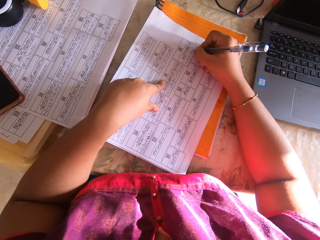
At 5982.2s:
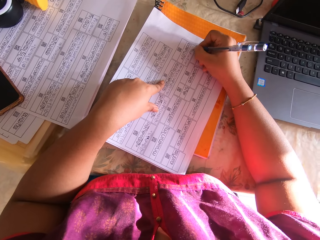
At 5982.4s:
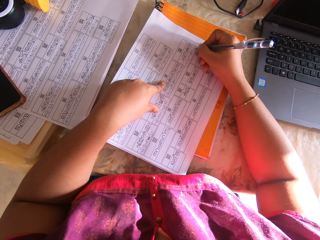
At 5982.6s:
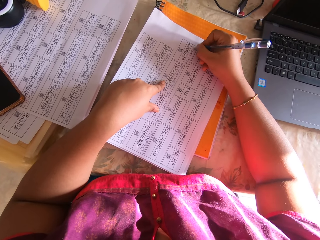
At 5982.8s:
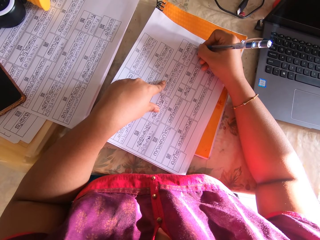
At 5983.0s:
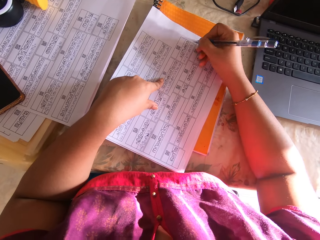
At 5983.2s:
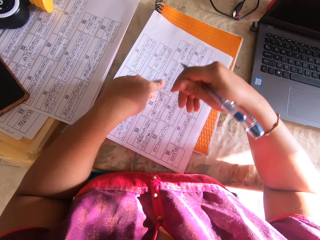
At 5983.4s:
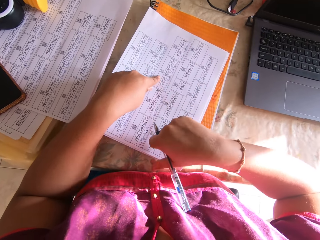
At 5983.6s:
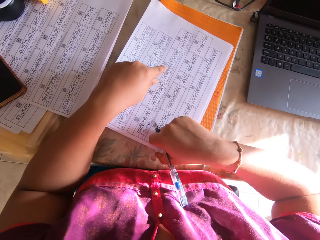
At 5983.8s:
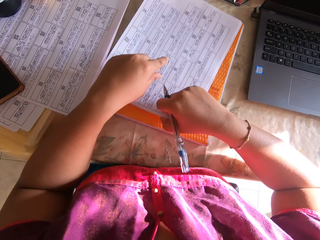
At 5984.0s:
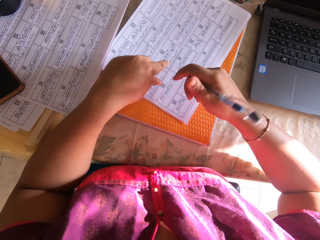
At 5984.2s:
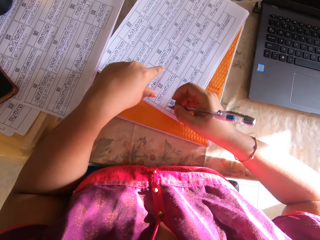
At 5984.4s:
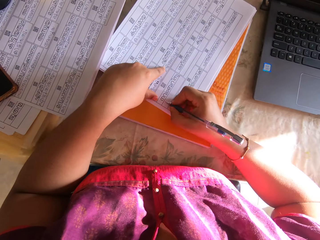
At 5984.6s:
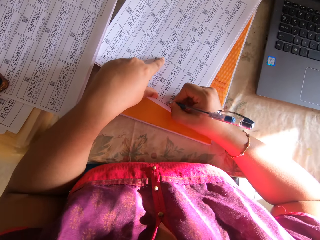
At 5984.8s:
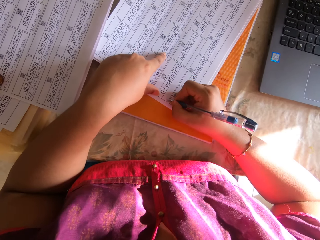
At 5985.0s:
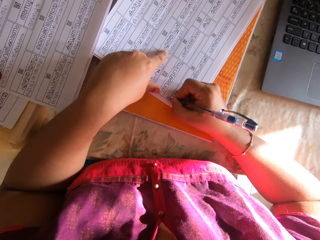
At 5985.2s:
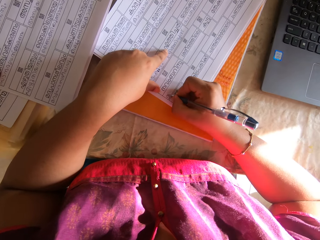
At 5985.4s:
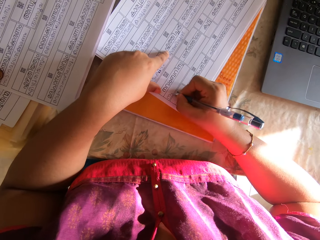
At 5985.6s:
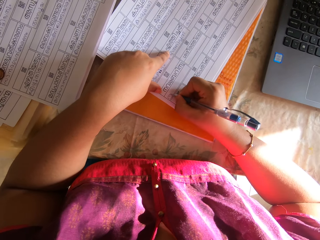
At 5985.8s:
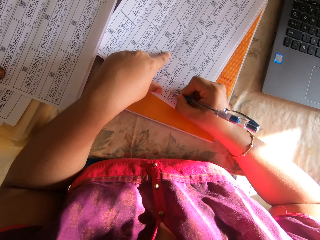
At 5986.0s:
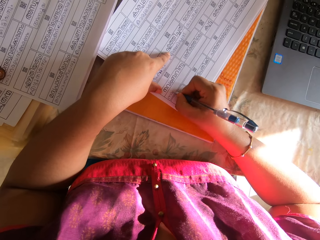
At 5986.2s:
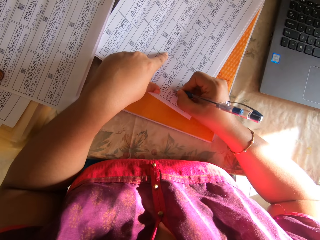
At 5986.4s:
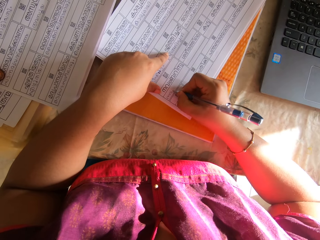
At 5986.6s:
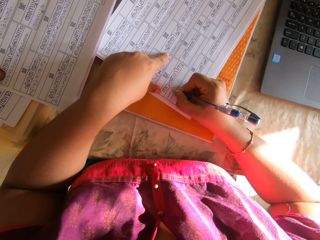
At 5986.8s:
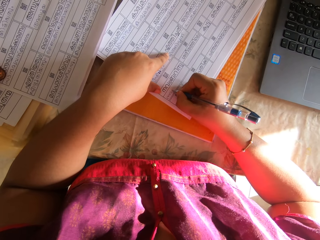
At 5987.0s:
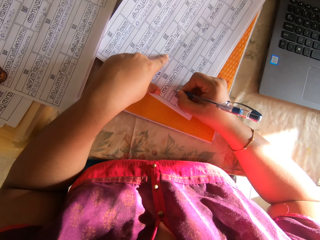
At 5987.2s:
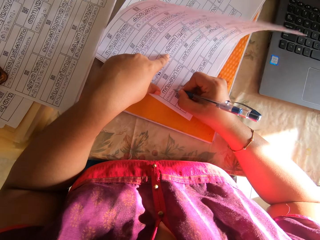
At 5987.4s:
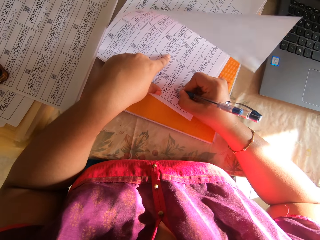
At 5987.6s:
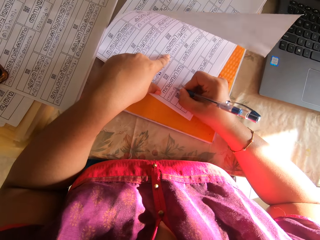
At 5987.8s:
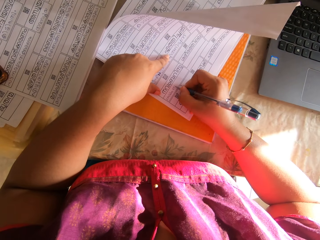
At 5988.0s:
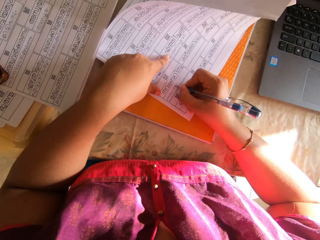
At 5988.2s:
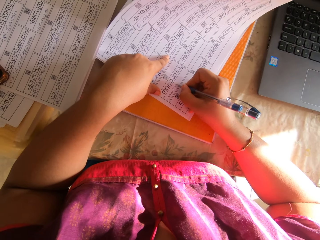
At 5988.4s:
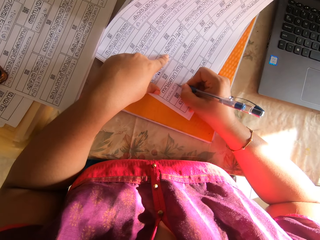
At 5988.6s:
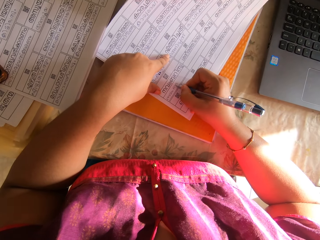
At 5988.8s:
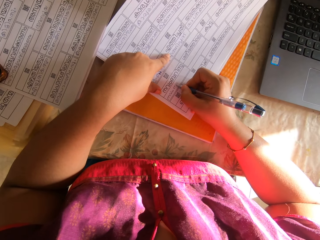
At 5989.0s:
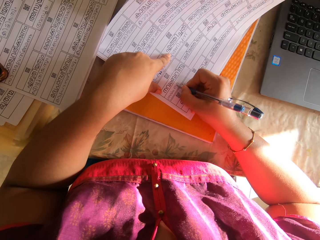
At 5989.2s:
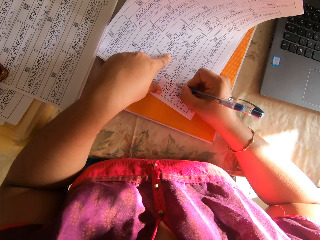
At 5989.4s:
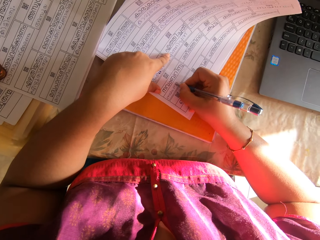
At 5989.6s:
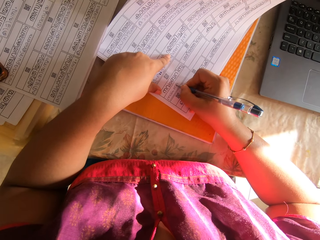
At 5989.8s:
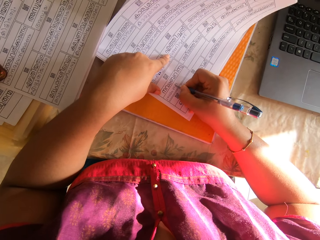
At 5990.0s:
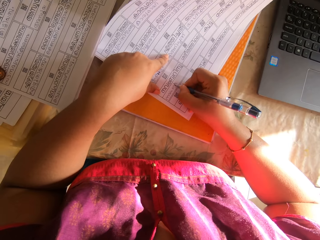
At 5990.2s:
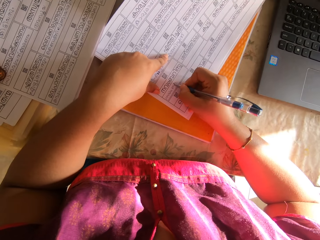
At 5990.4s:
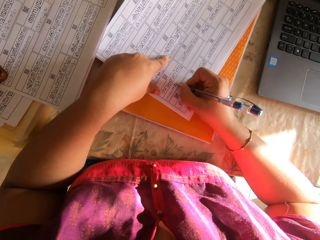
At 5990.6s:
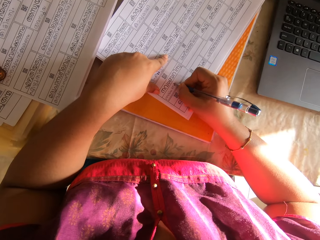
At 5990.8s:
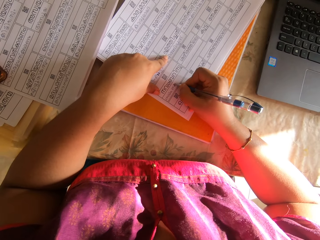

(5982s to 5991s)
The camera wearer shifts the printed white paper on the book with her right hand. She holds the paper with her left hand. She writes on the printed white paper with the pen in her right hand.

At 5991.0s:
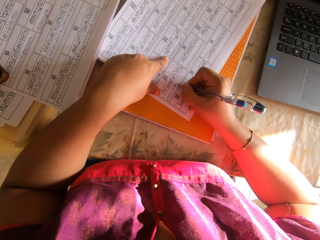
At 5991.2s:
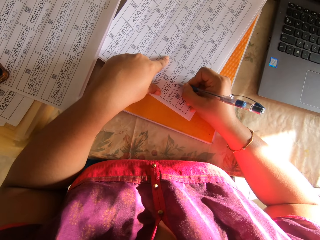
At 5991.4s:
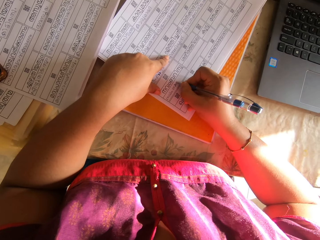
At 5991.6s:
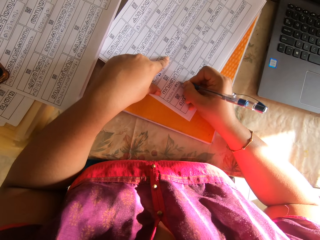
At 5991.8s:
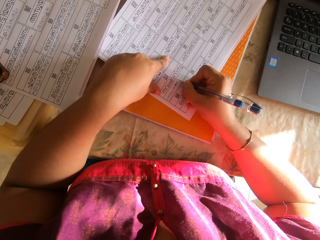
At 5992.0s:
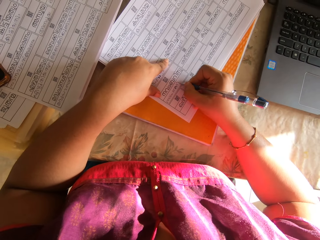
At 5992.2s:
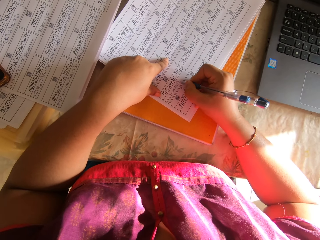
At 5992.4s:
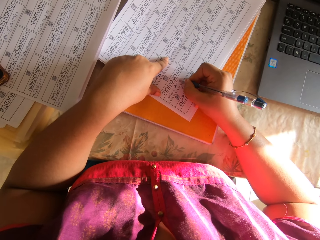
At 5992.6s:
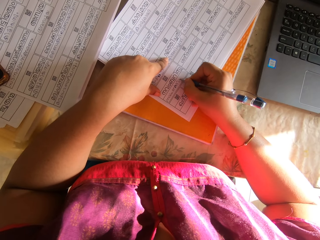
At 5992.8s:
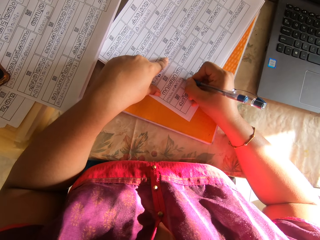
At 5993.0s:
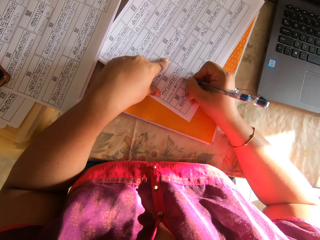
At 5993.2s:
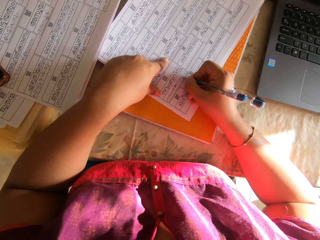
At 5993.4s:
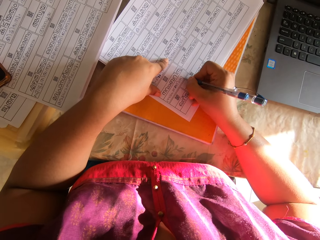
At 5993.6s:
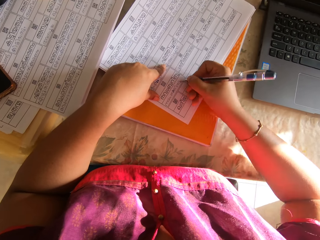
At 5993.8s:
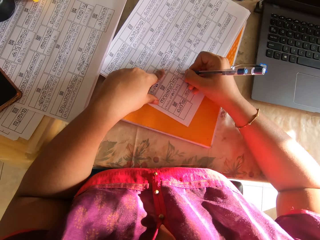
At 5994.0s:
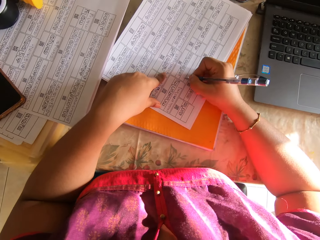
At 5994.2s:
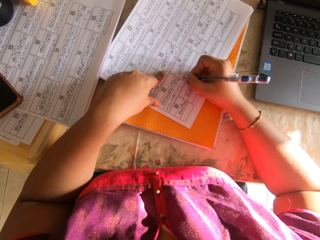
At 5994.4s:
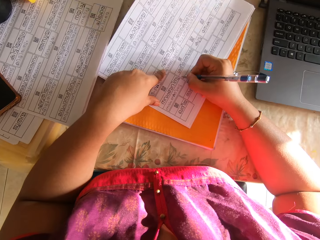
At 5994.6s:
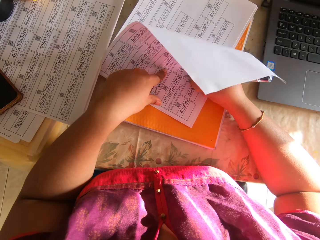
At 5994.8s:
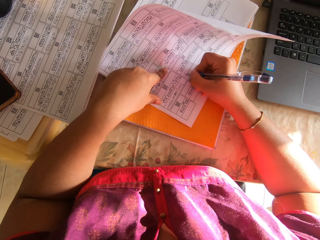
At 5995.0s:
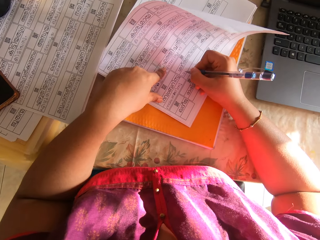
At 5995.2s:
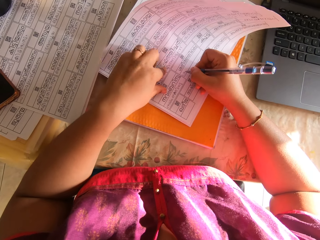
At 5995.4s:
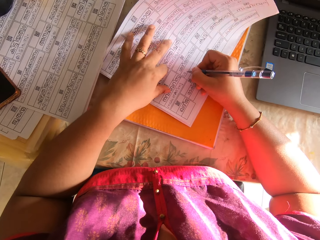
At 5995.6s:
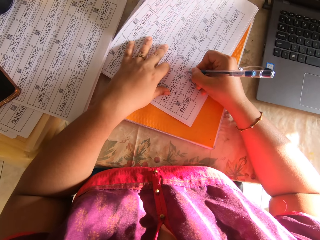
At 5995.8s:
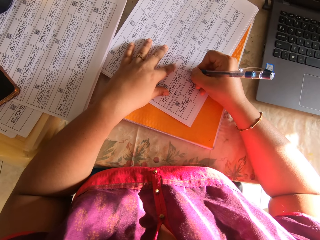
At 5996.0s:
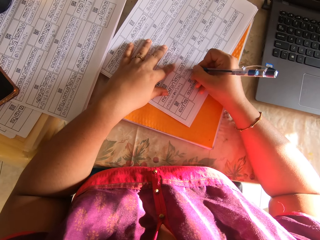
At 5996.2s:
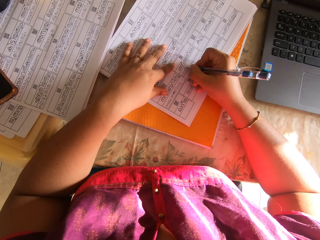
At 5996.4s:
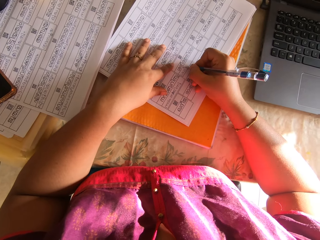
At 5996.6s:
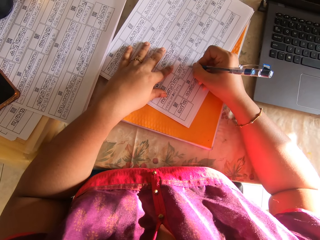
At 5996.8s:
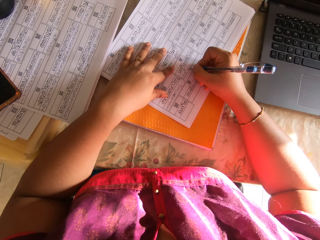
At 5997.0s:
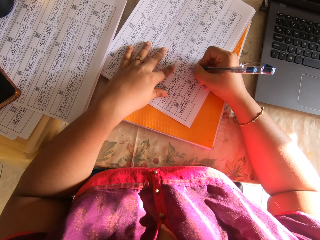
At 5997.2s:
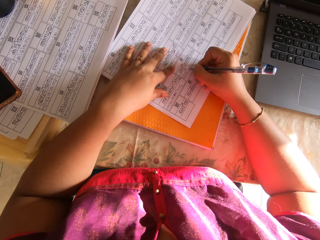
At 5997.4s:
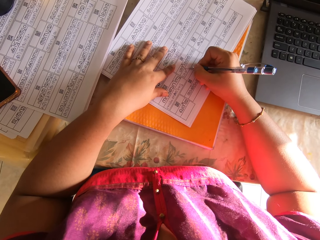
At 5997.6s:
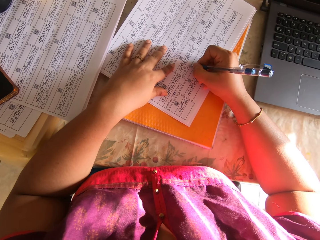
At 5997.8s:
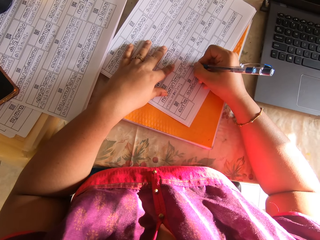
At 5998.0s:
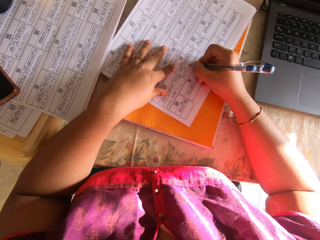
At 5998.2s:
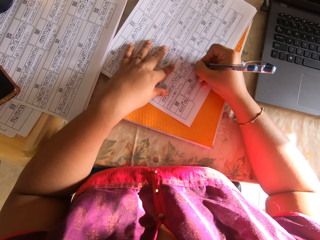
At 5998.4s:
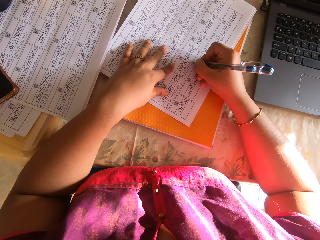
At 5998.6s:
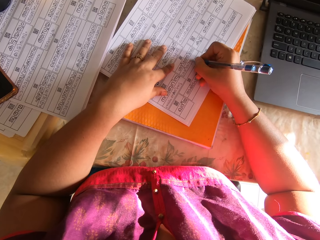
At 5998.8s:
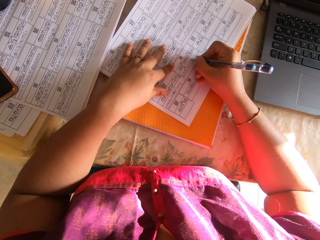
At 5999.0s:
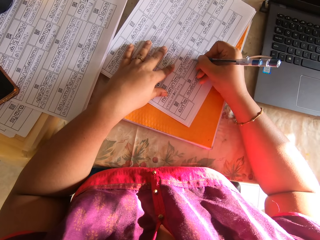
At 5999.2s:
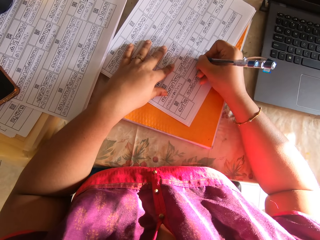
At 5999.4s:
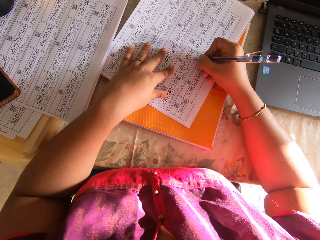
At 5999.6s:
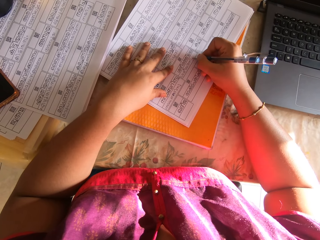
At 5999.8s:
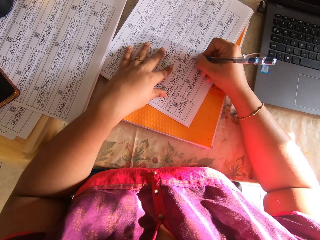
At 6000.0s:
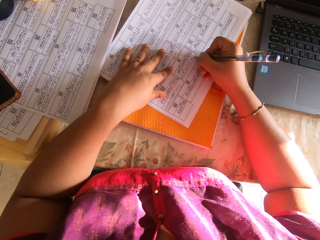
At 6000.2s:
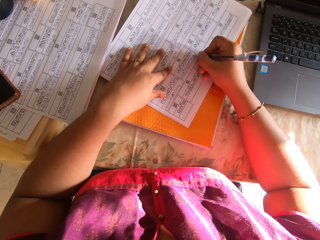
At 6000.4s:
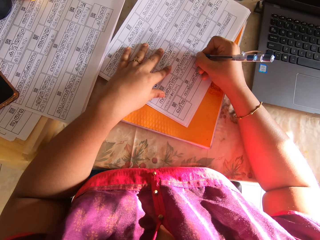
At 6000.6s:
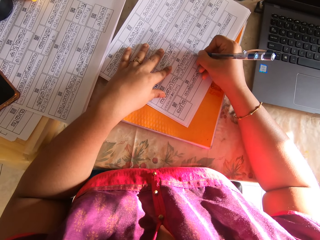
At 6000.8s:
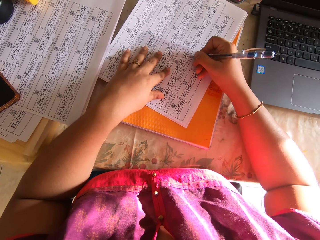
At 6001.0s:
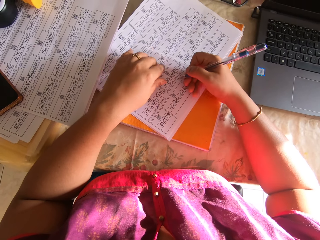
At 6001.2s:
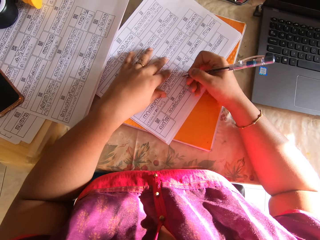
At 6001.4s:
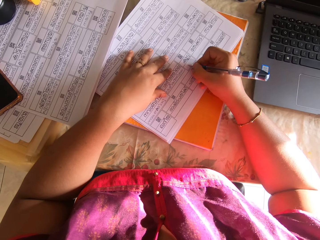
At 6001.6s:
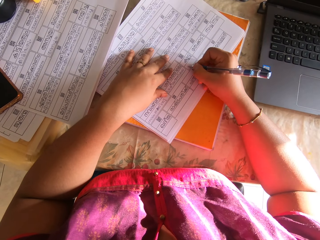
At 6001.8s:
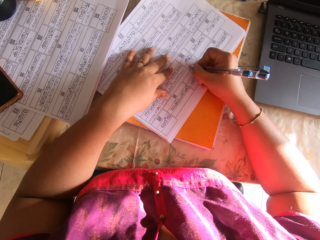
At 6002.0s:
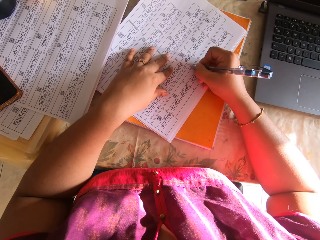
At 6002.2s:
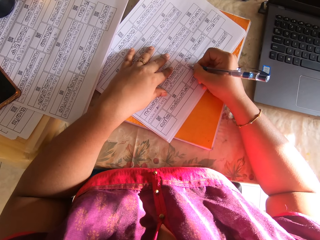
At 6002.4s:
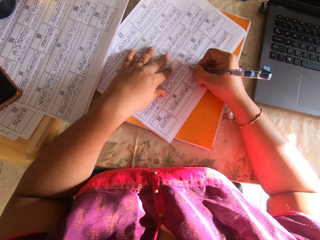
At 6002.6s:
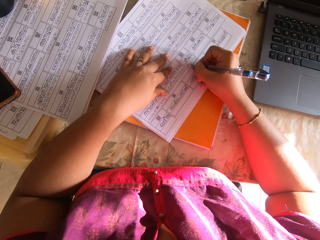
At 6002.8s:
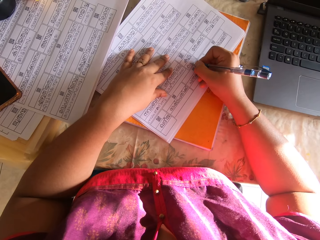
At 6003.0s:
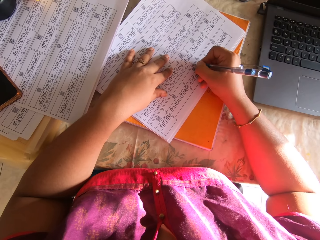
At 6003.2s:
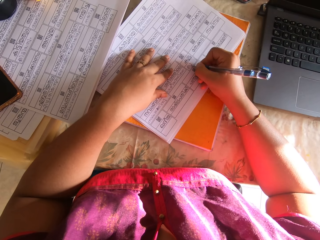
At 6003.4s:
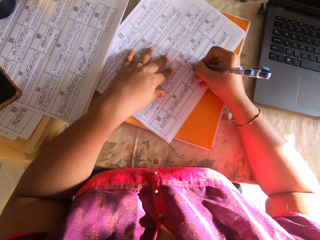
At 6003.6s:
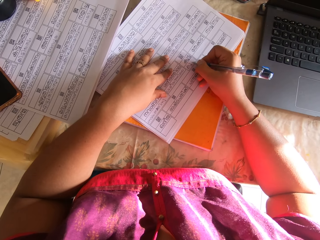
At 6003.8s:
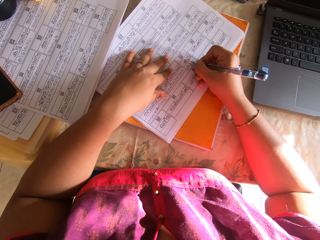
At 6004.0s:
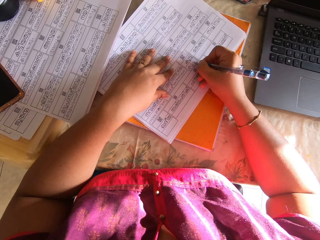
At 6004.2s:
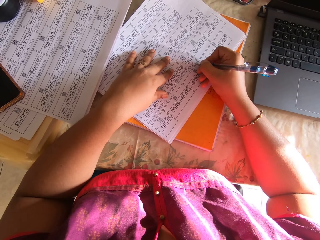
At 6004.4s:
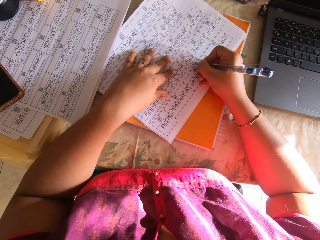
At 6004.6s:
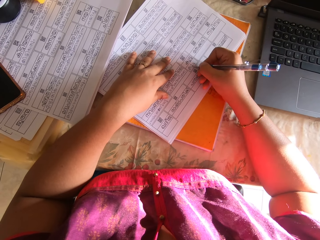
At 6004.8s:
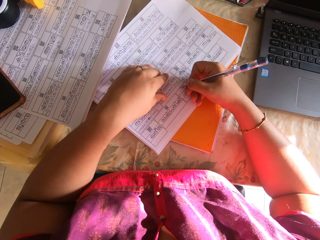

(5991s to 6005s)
The camera wearer lifts her right hand. She writes on the paper. She shifts the printed white paper on the book with both hands. She holds the paper with her left hand. She writes on the printed white paper with the pen in her right hand.
